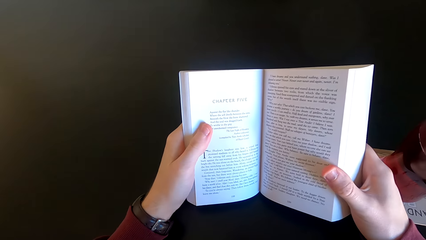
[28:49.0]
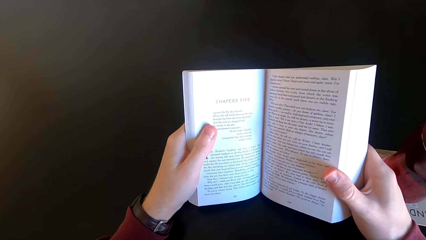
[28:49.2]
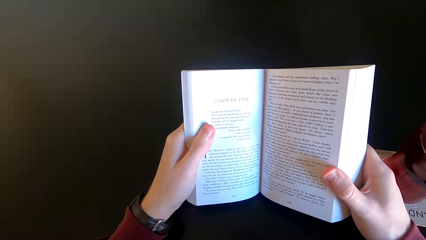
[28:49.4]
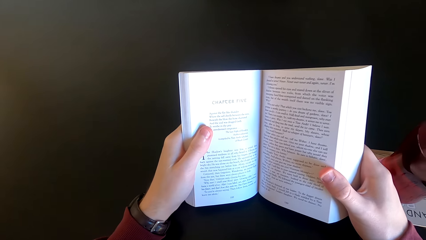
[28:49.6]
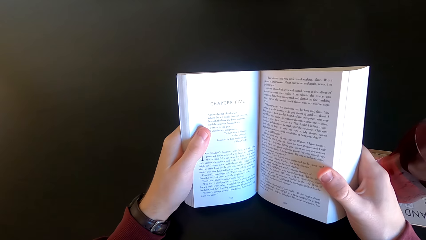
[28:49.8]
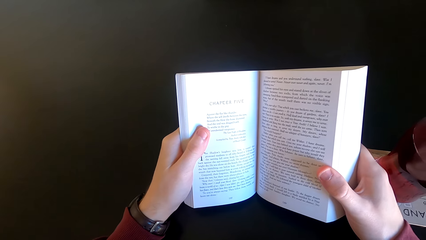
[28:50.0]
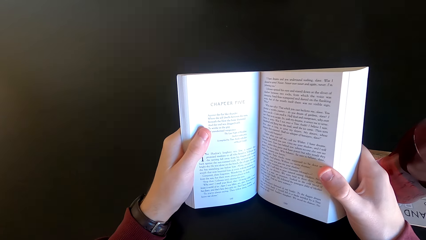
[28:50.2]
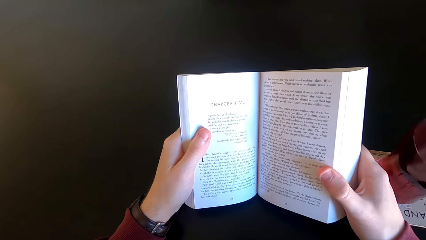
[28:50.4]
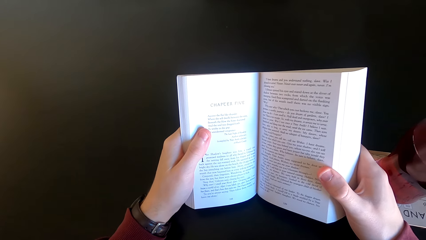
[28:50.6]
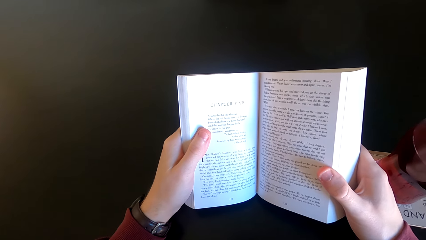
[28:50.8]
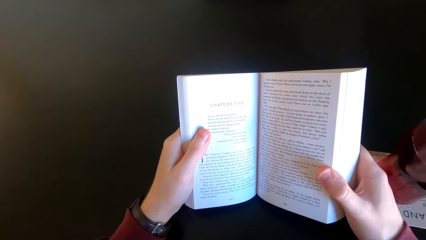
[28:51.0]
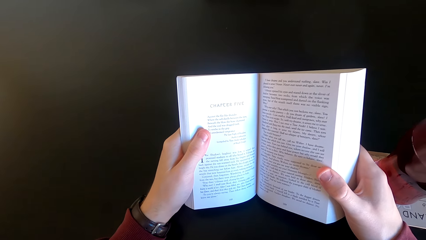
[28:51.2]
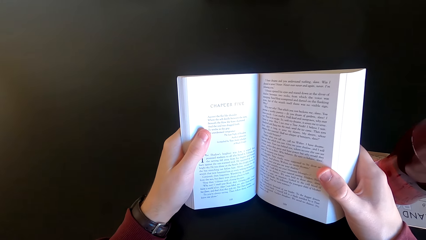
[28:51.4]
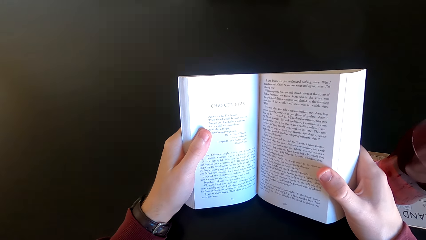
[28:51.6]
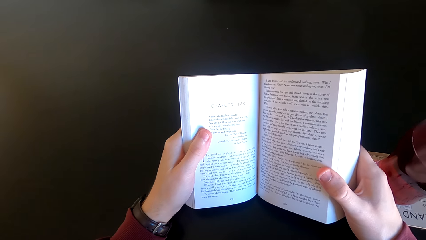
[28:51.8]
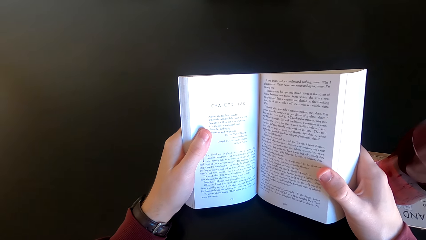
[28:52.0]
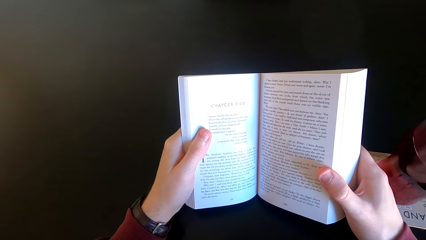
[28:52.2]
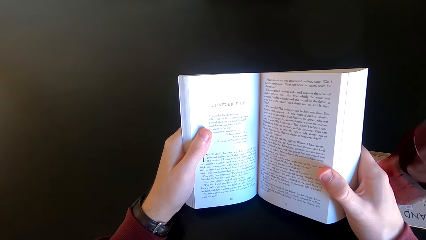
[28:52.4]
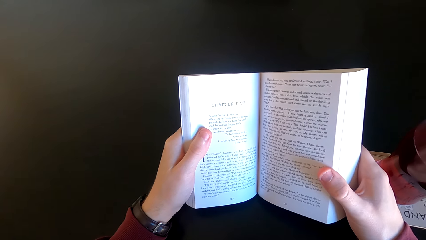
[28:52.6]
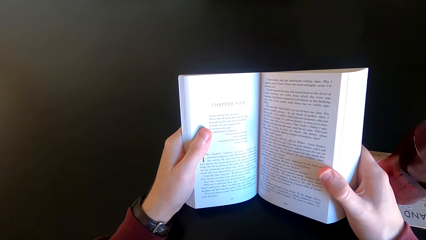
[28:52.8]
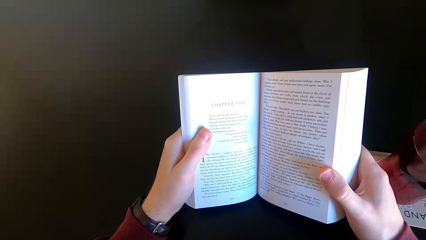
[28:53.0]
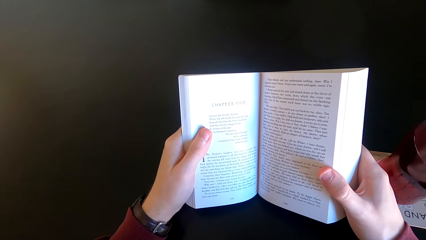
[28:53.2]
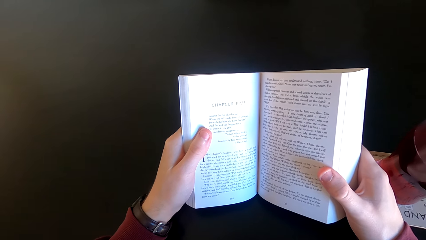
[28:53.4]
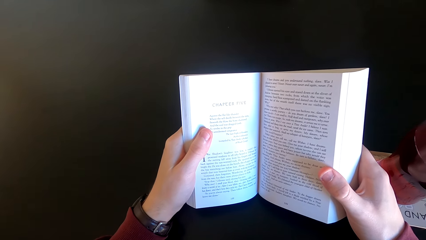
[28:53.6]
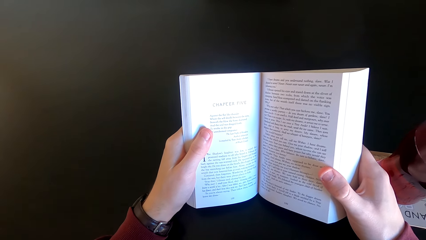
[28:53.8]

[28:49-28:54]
The camera wearer reads the book.

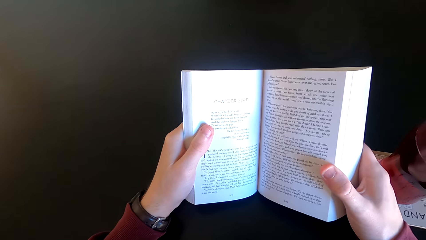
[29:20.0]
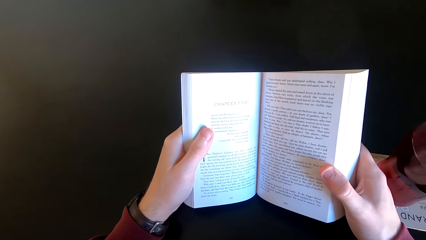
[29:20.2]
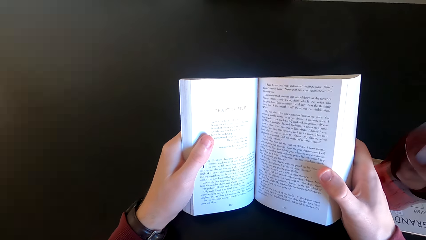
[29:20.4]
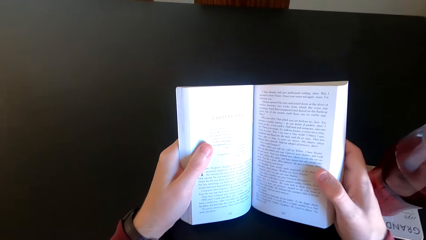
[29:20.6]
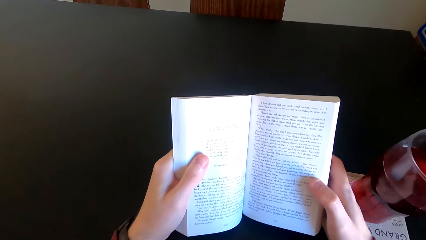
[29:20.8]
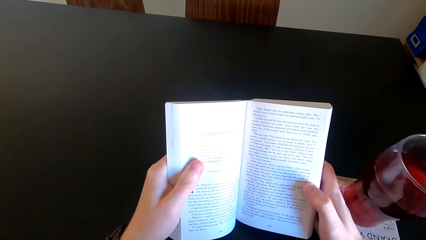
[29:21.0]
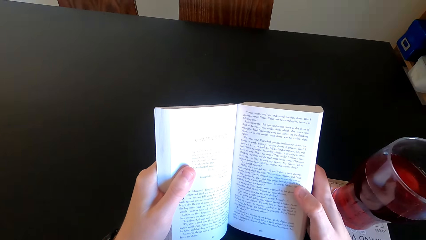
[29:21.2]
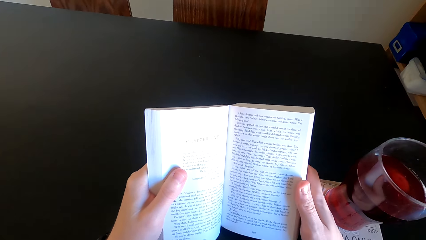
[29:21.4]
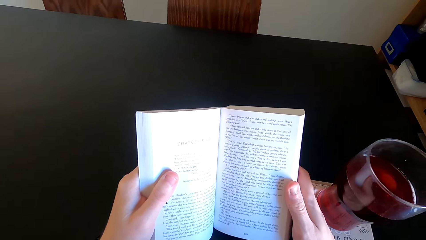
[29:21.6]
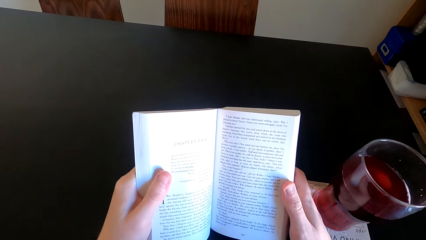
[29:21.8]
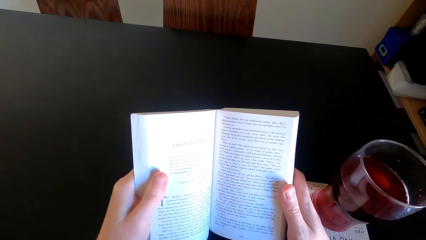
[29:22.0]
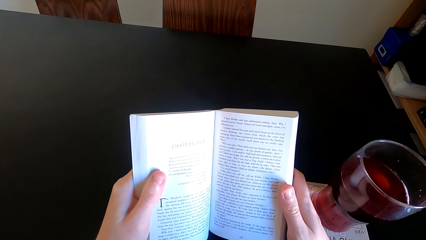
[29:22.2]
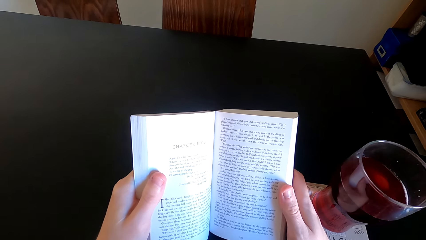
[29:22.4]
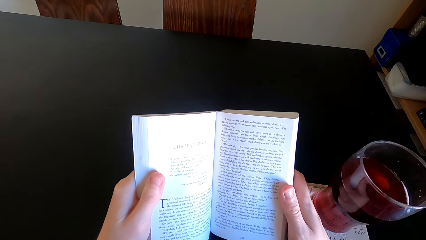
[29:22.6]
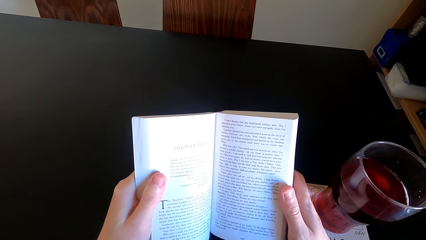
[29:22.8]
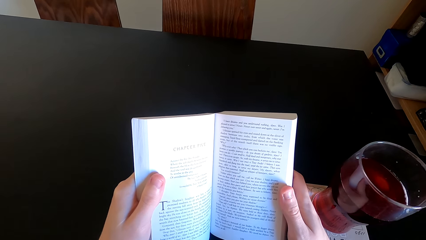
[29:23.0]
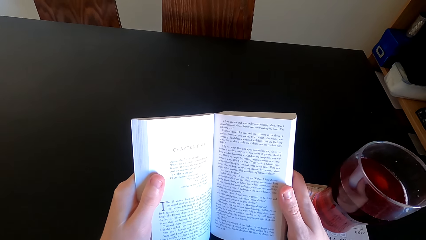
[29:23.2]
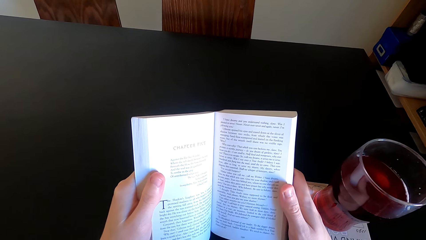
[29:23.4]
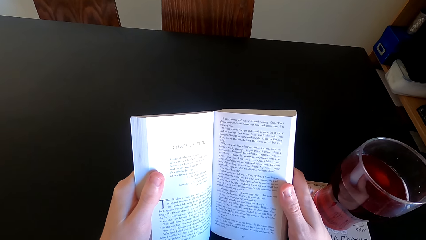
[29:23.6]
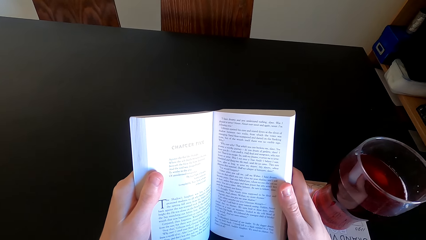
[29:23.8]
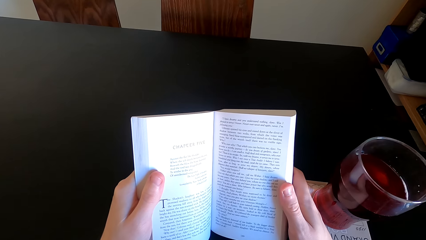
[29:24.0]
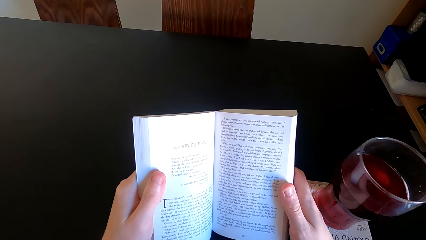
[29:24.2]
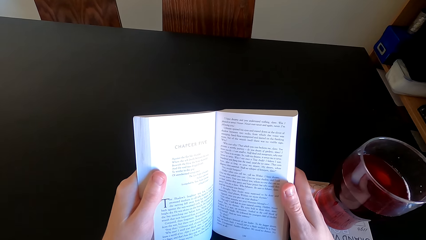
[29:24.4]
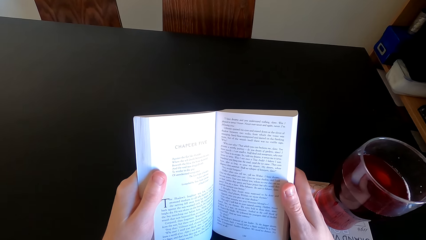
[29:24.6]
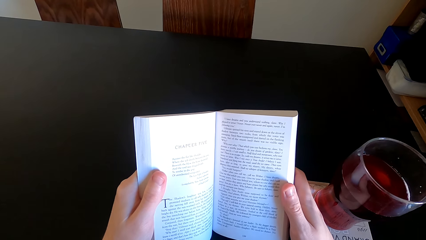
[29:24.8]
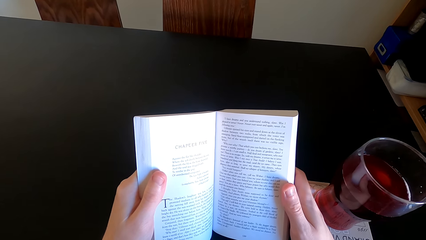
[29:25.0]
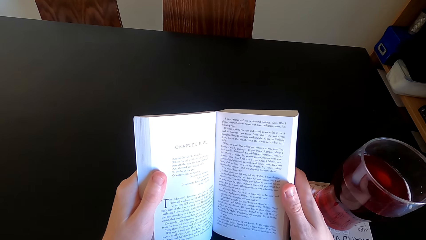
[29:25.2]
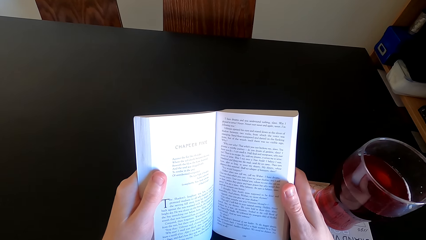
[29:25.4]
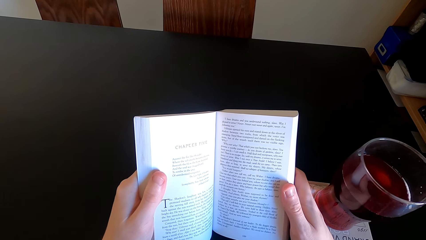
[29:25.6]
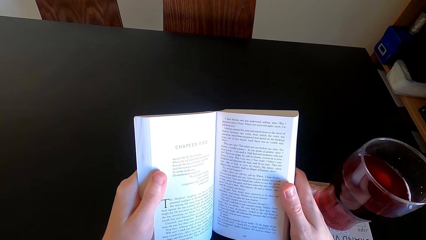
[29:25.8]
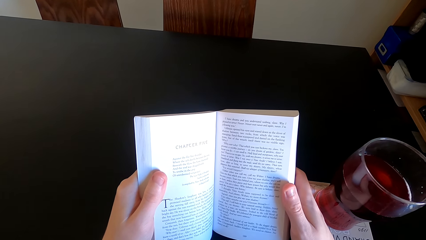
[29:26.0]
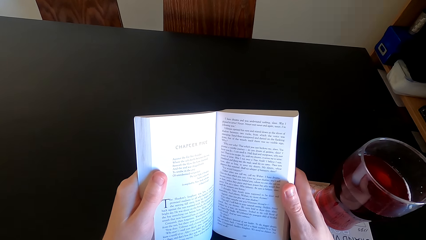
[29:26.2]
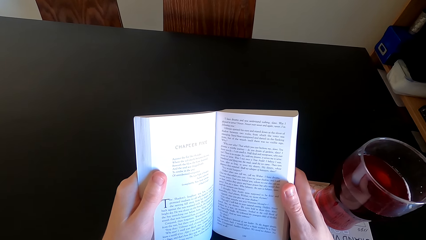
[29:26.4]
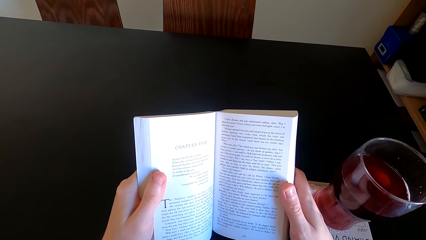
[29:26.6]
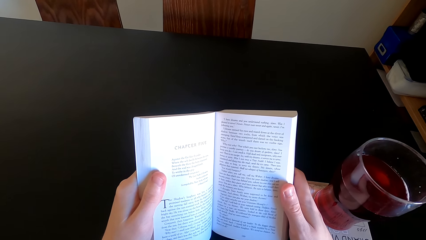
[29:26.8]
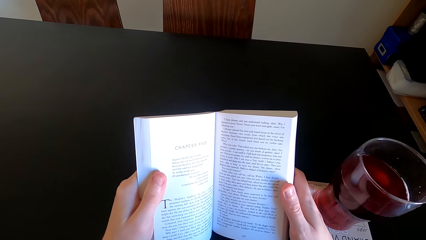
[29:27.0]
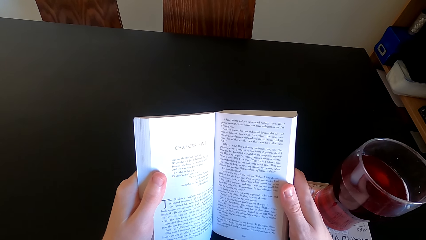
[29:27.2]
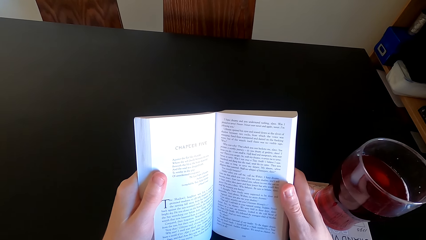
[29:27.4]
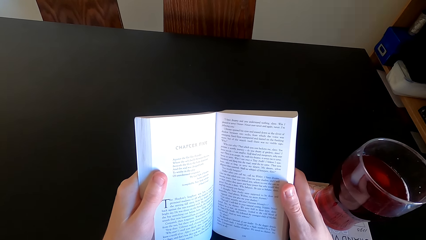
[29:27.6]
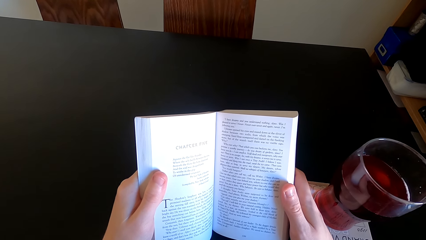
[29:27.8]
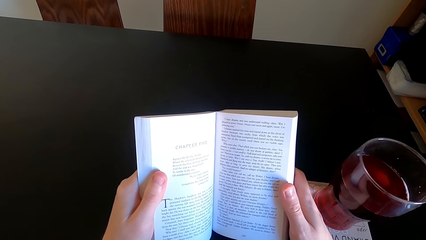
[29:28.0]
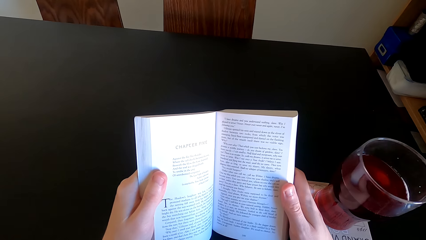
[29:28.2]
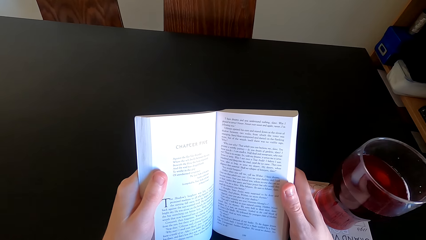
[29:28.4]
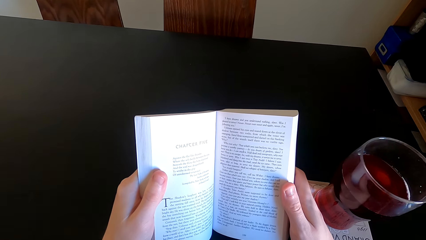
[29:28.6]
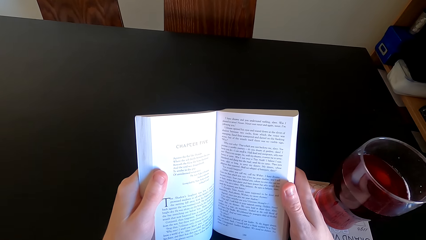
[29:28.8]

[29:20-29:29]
The camera wearer moves his fingers. He reads the book.

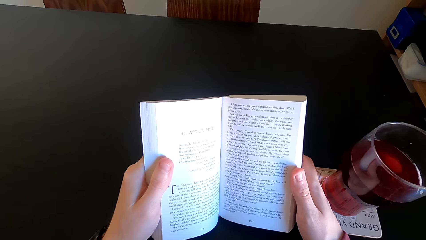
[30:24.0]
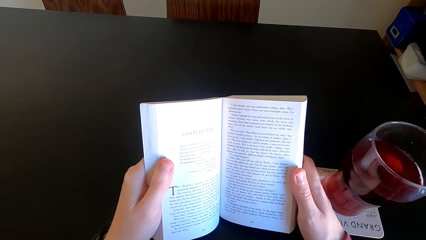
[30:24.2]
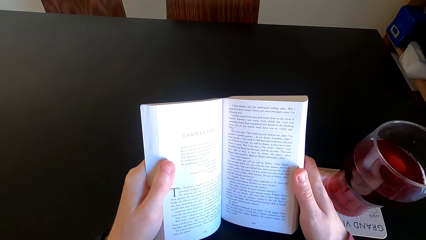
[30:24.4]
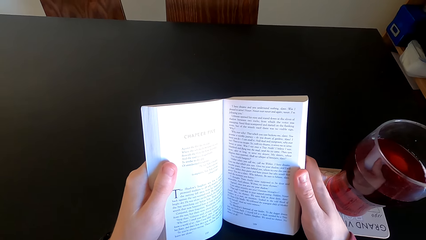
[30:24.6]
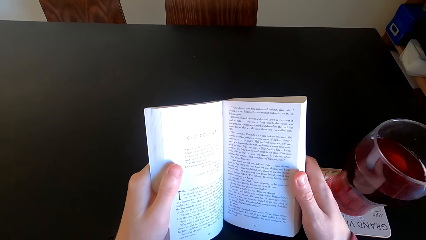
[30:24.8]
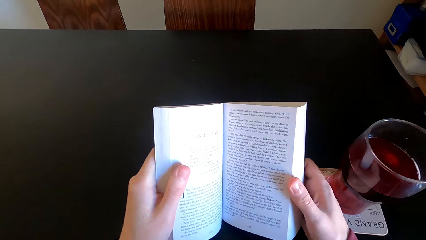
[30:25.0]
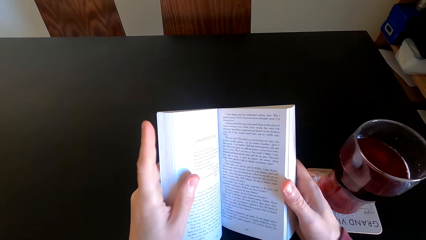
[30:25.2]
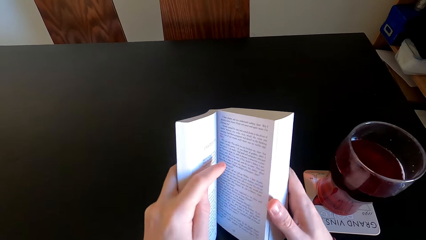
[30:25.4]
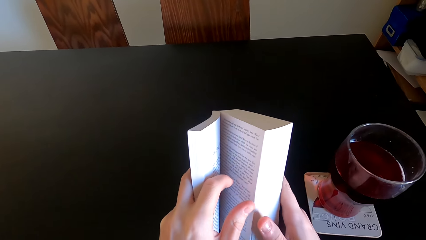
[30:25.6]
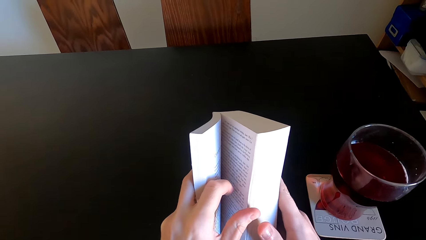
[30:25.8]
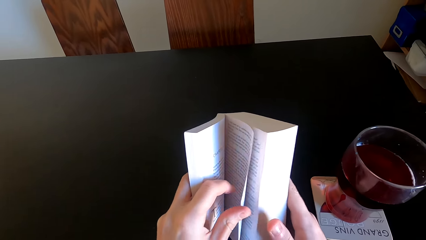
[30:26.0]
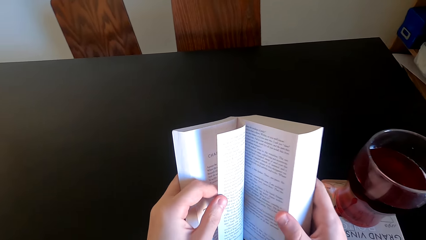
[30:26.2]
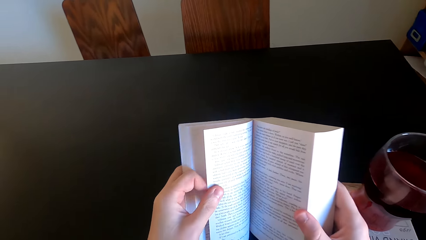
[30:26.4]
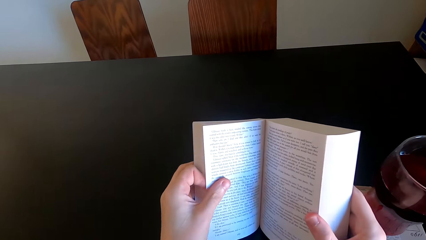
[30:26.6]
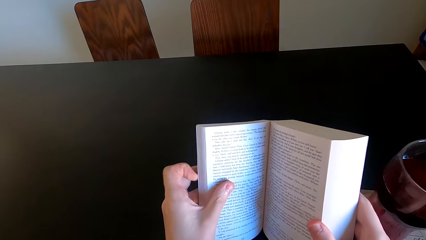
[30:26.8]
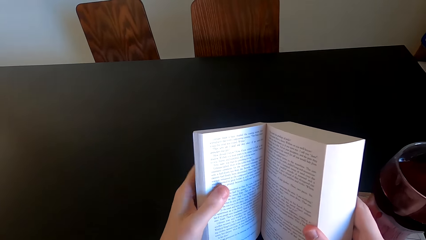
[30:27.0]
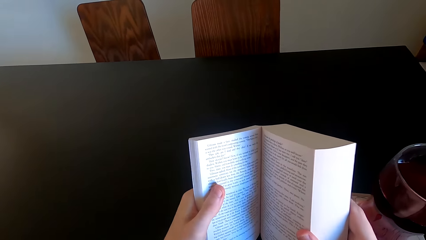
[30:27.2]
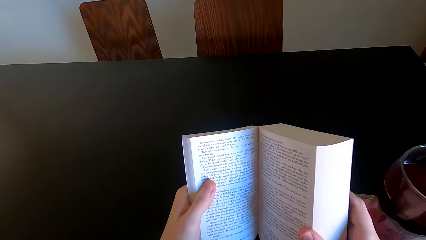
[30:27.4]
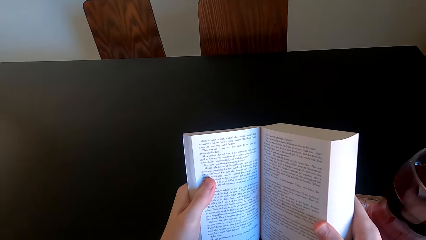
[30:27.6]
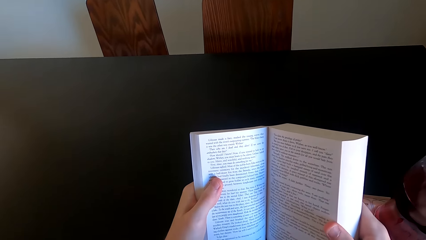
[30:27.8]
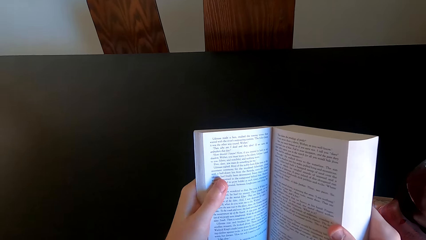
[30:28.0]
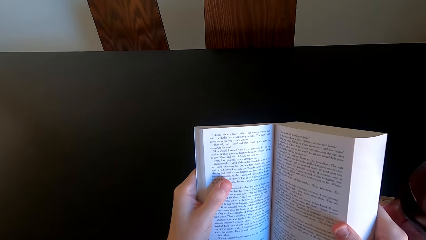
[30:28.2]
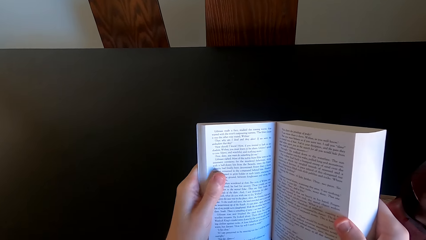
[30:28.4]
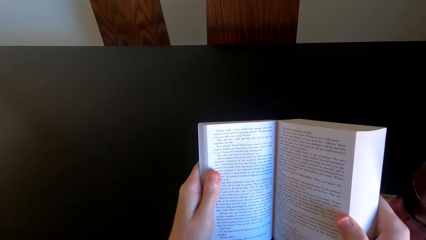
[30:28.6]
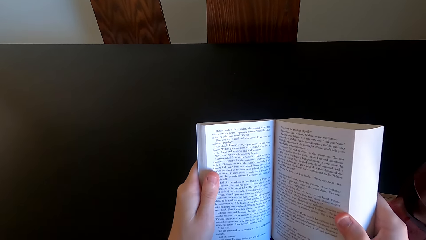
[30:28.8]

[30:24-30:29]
The camera wearer opens another page of the novel. They continue to read the novel.
